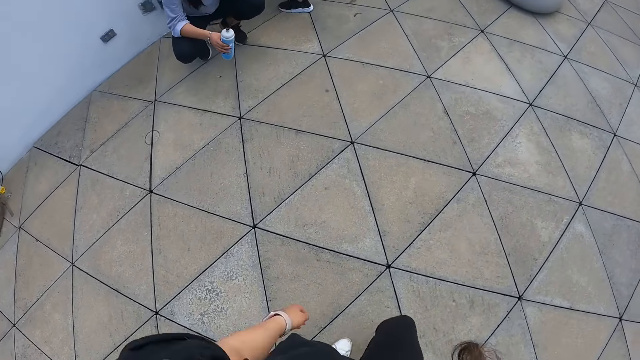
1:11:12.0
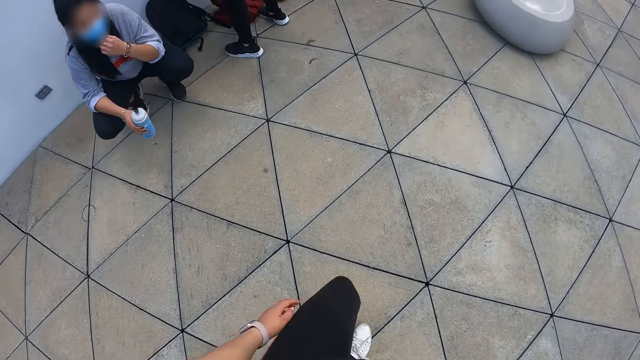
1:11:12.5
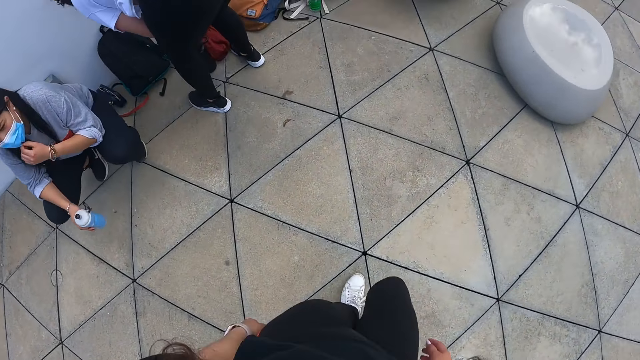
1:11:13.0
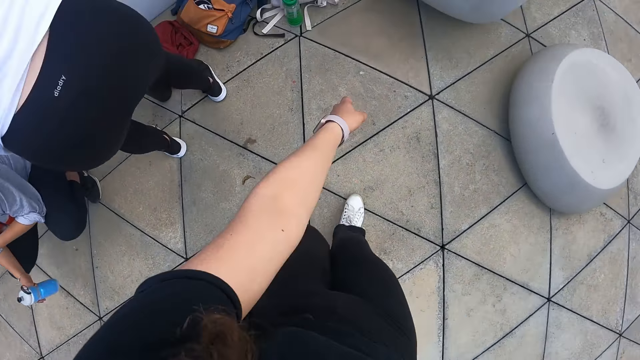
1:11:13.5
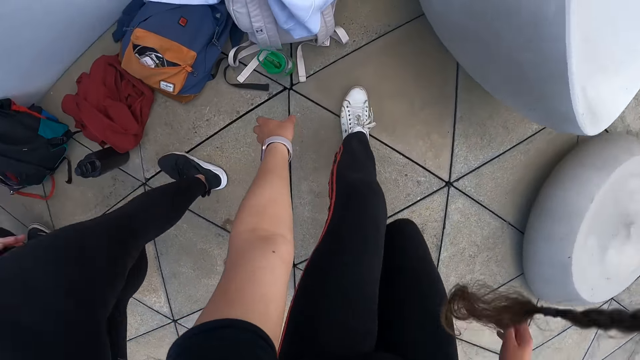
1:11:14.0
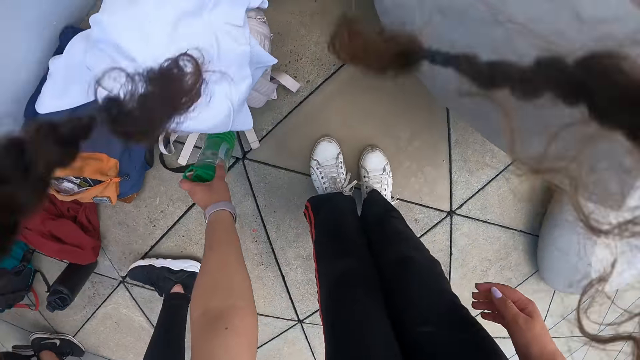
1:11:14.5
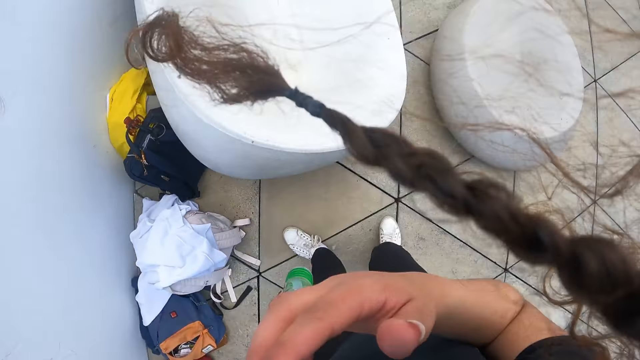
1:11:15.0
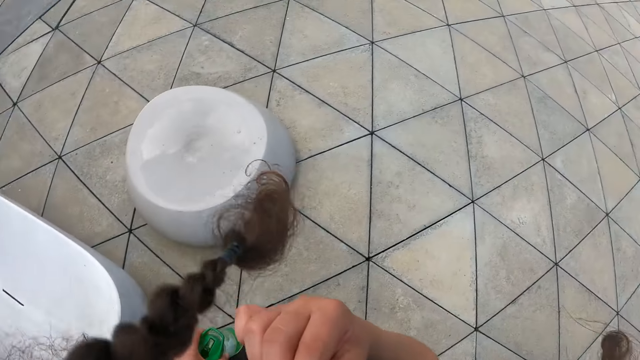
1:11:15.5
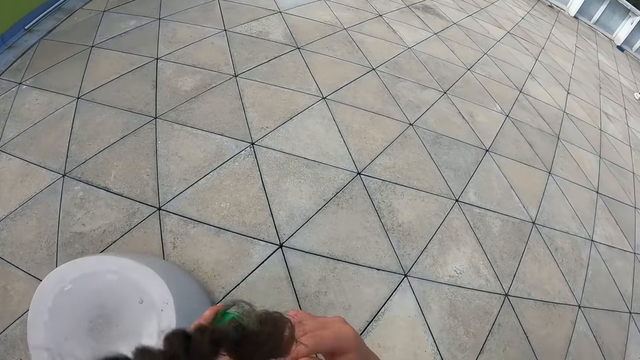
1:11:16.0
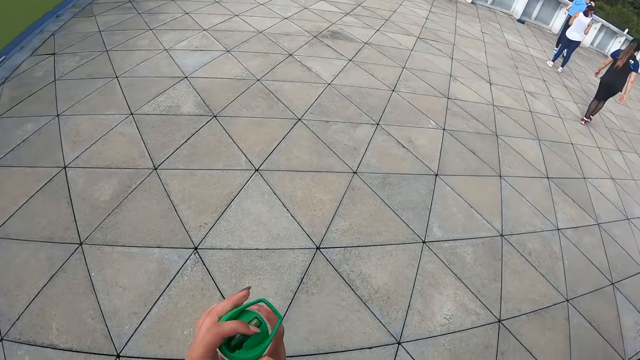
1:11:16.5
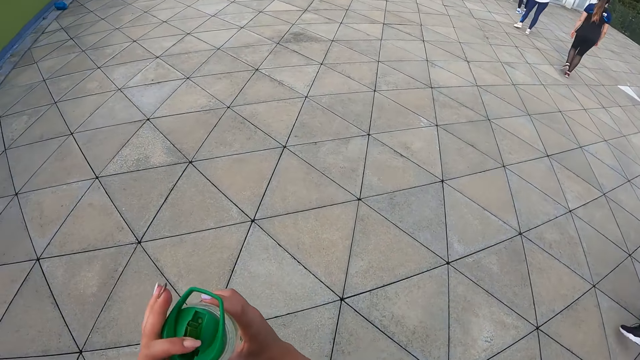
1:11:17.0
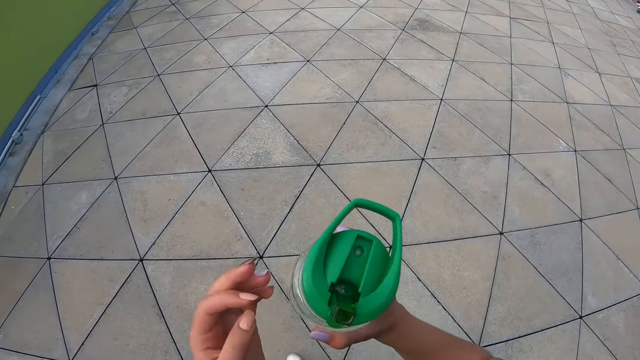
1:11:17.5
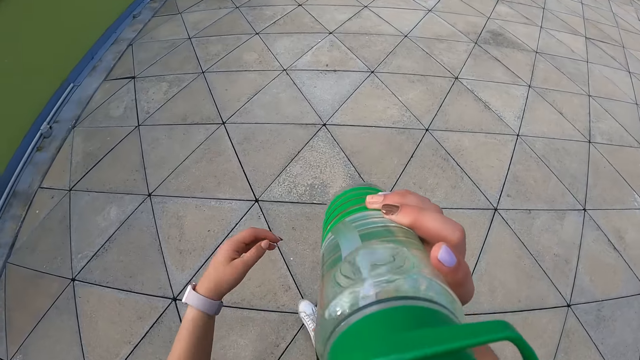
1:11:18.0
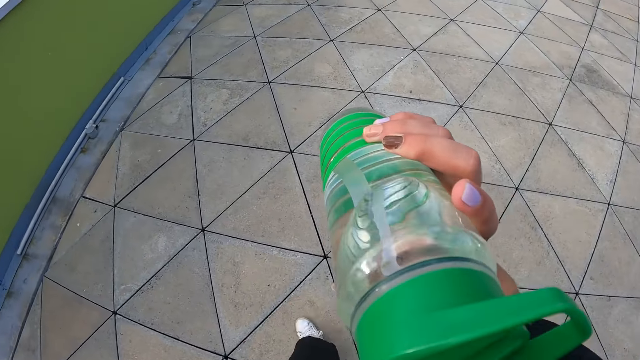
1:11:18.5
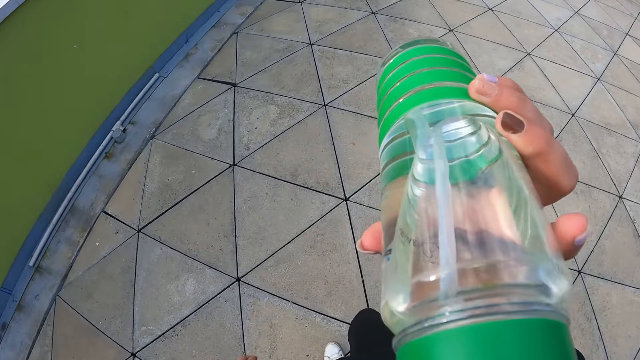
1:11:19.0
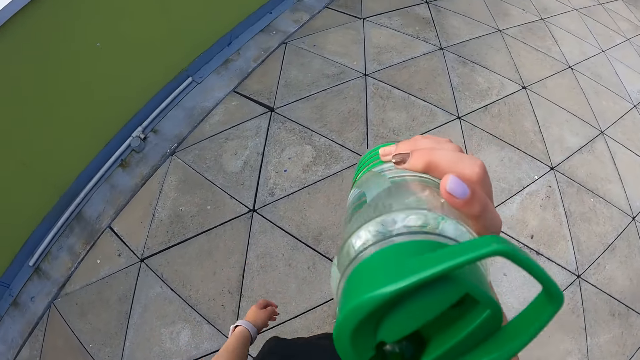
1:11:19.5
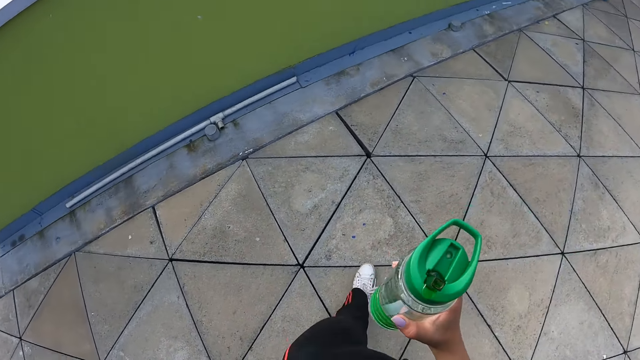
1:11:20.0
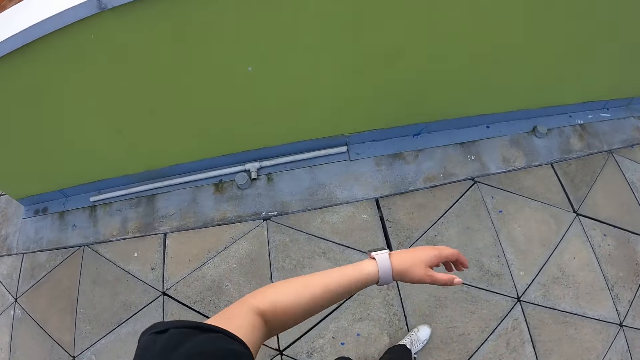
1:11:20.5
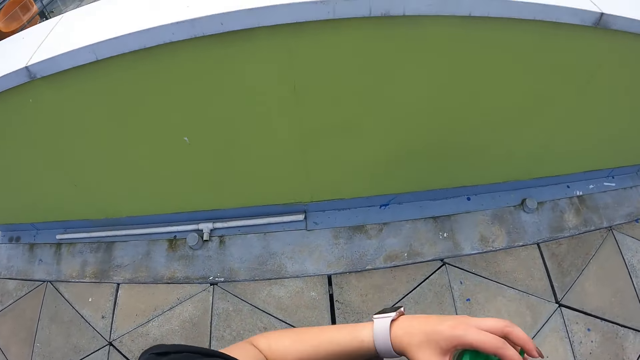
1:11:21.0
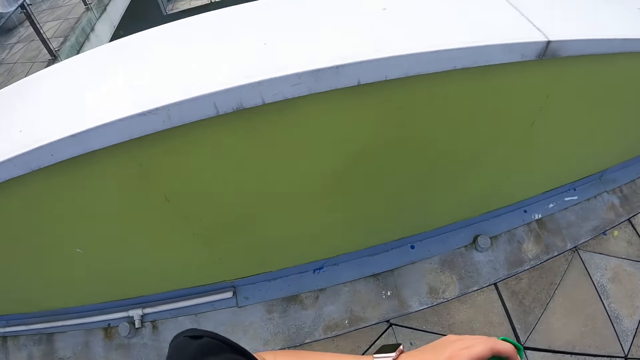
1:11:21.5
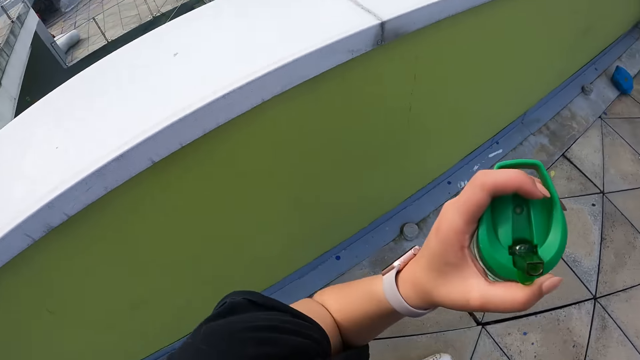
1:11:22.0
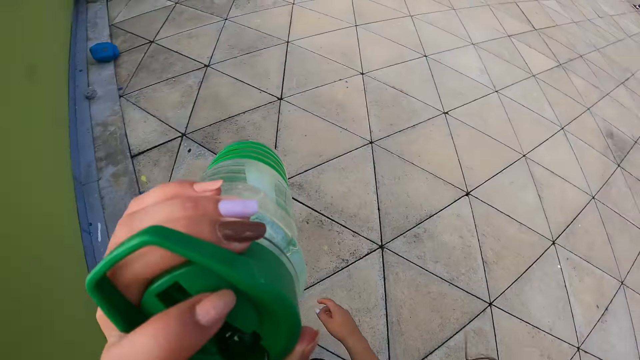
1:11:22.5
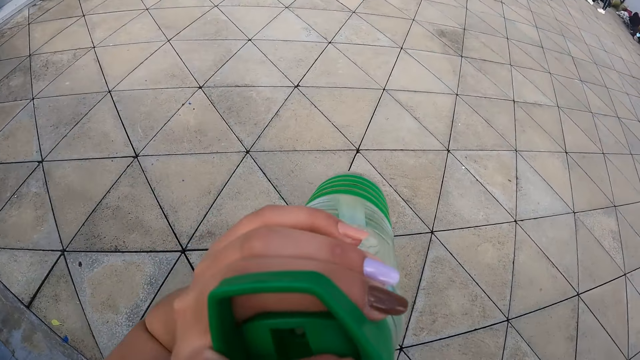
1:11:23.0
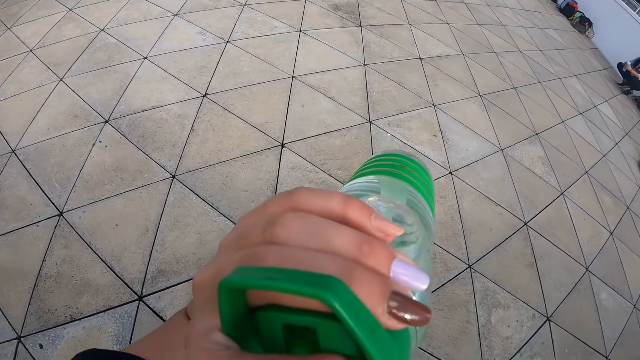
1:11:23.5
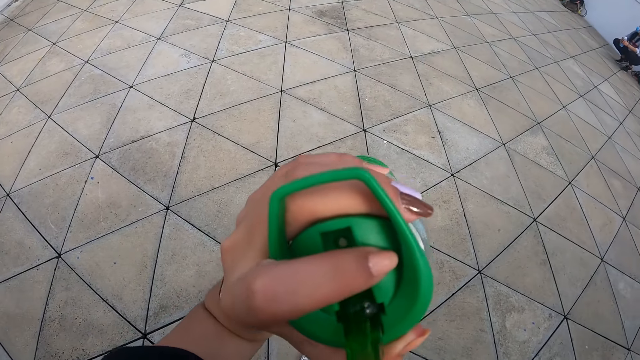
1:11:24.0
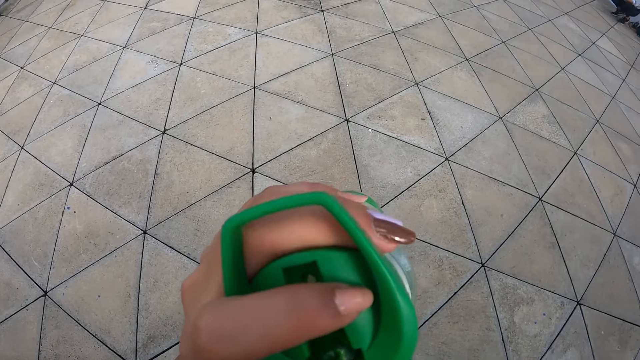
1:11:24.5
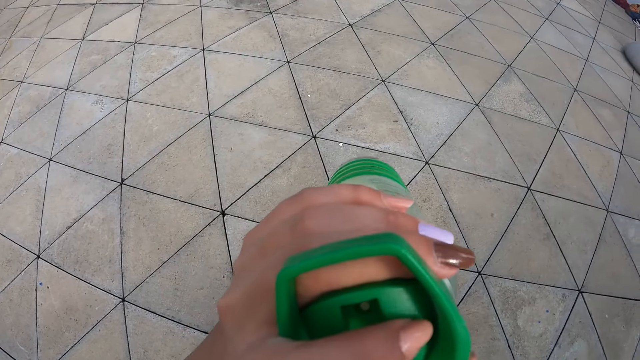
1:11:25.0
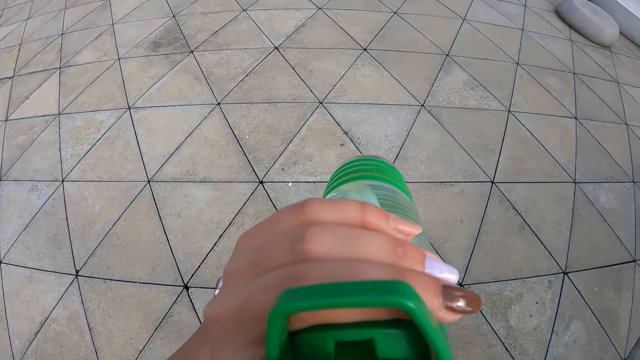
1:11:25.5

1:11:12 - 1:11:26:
The camera wearer picks up a bottle of water from the floor with her left hand. She touches her face with her right hand. She opens the bottle with her left hand and holds the bottle with both hands. She drinks water from the bottle with her right hand. She transfers the bottle to her left hand from her right hand. She drinks from the bottle with her left hand.

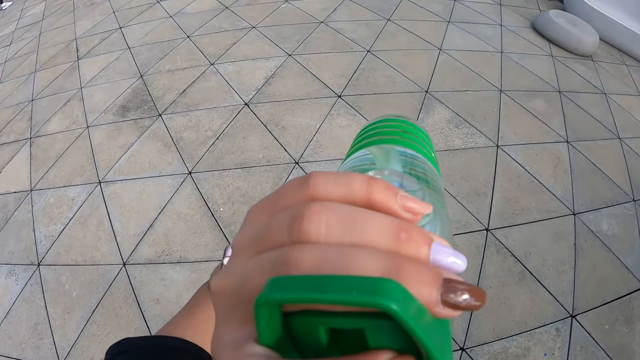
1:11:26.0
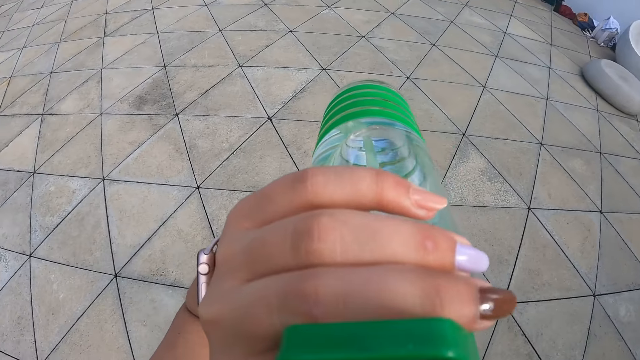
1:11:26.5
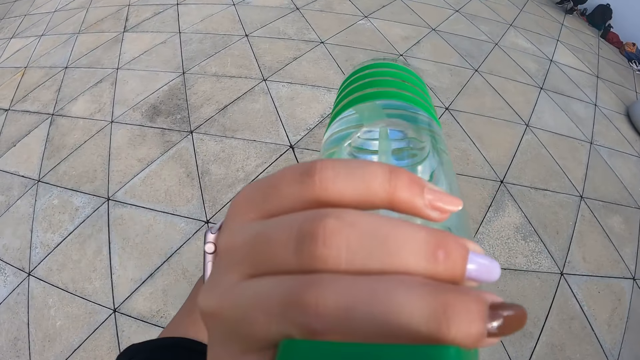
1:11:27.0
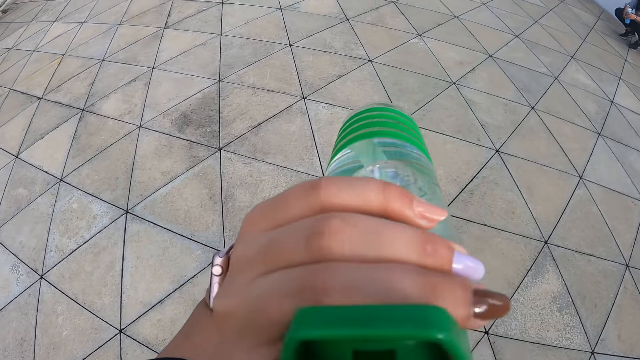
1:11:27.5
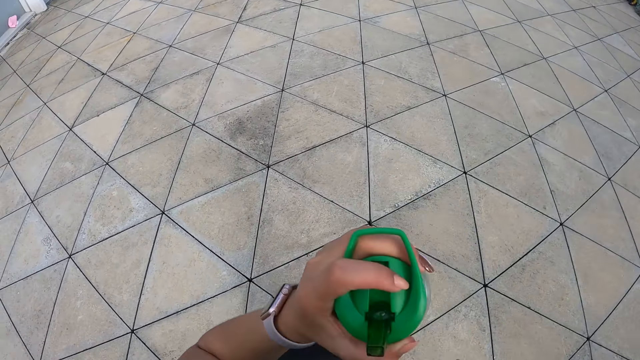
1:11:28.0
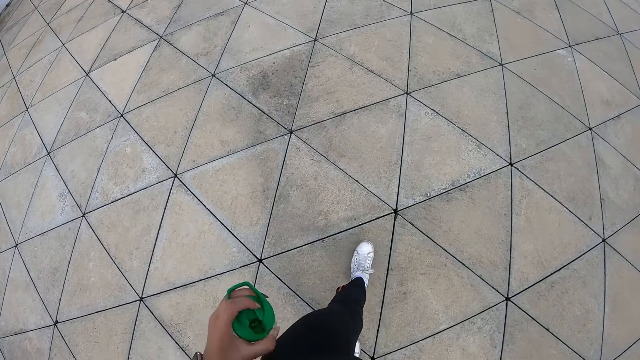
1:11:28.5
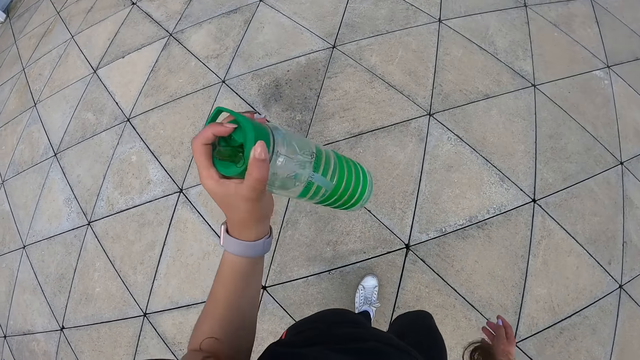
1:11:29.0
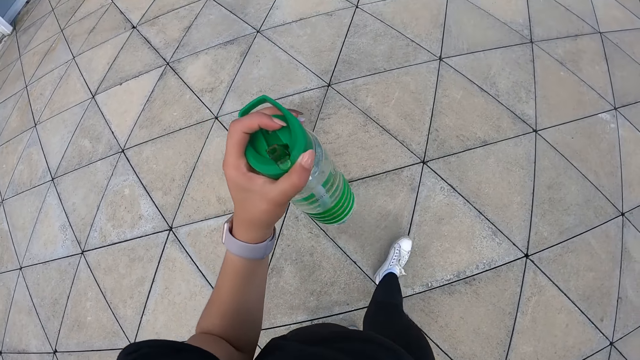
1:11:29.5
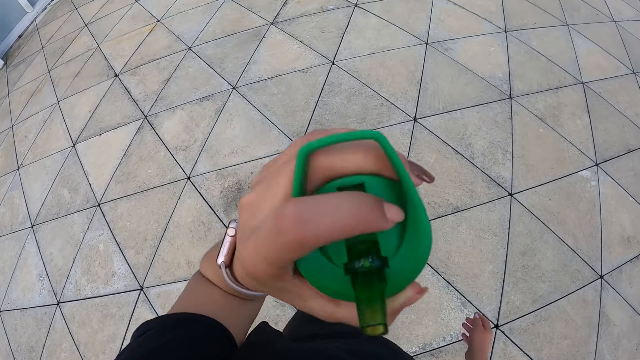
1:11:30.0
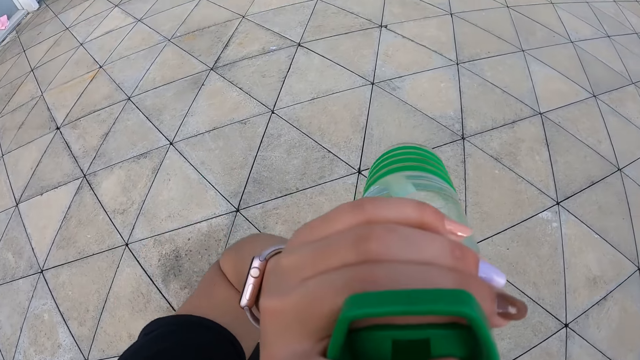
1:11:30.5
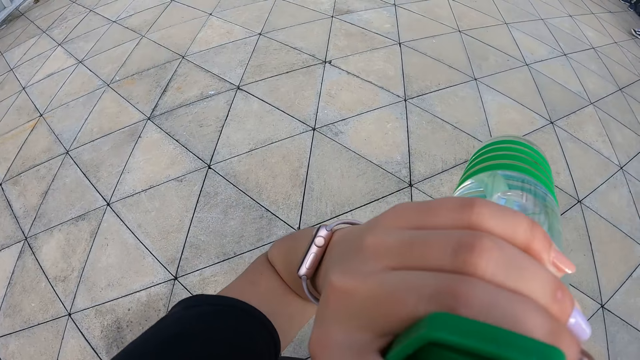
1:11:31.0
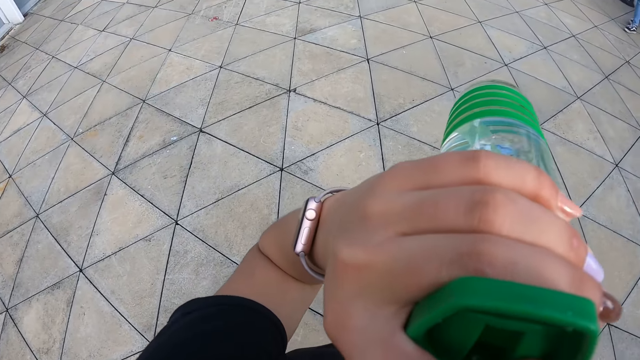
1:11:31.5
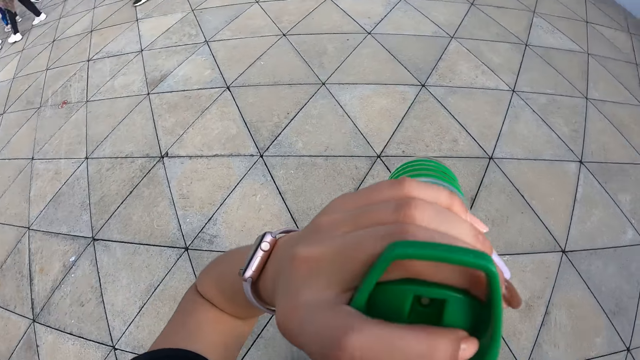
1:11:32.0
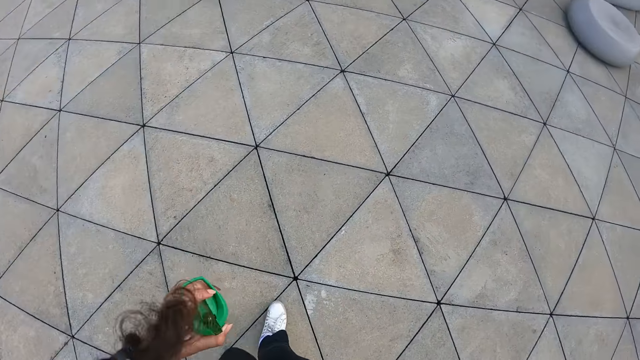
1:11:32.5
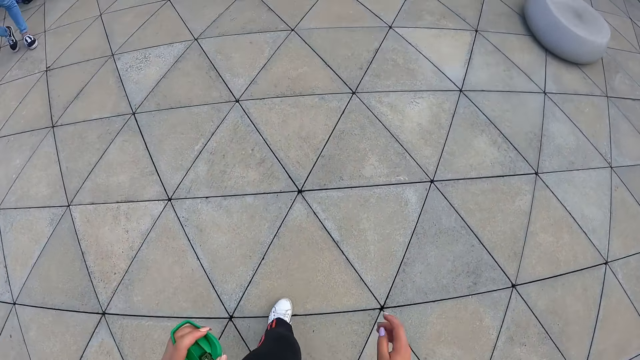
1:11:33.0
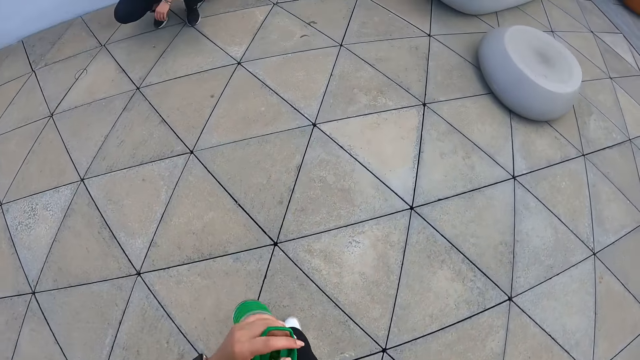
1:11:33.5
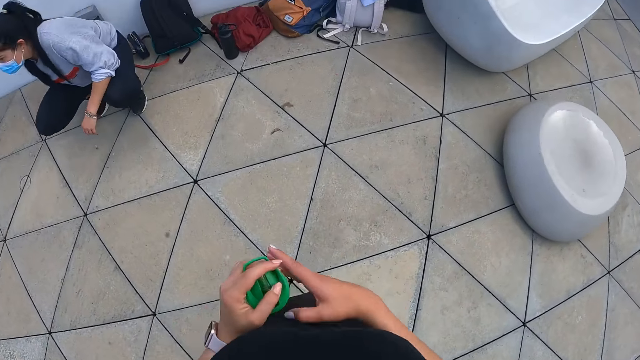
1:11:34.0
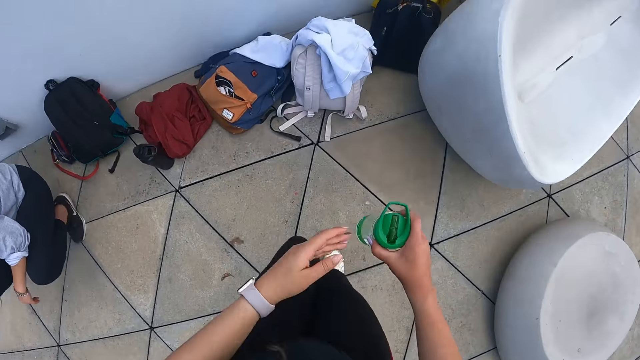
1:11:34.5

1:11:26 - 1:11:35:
The camera wearer shakes the bottle with her left hand. She drinks from the bottle with her left hand. She passes the bottle from her left hand to her right hand.
